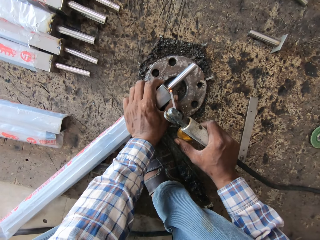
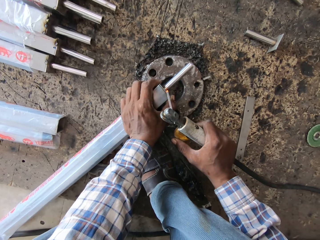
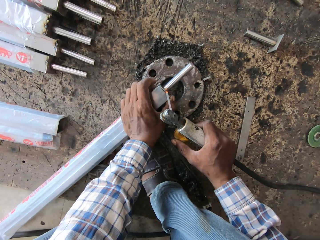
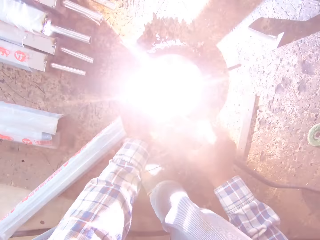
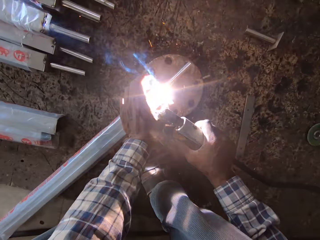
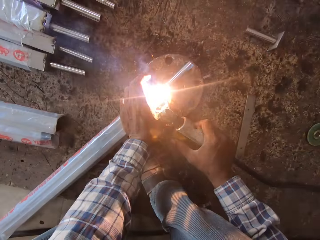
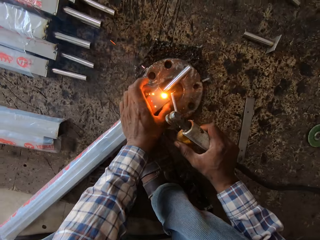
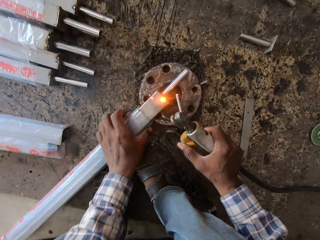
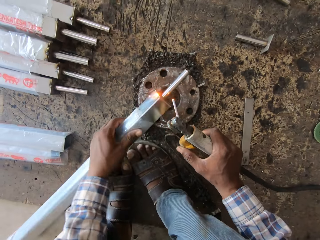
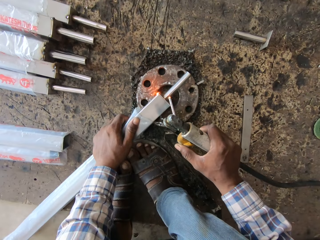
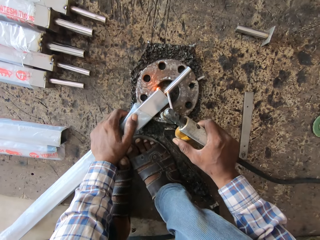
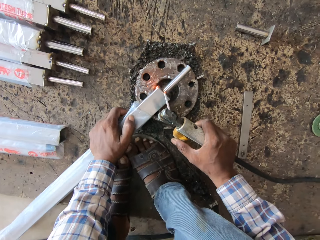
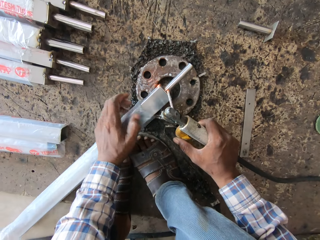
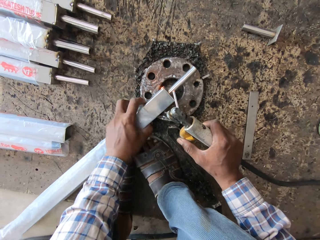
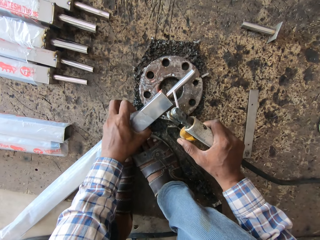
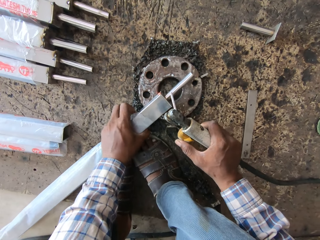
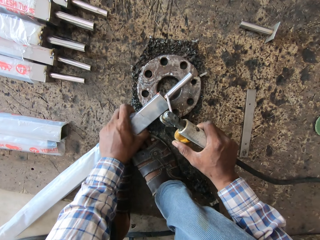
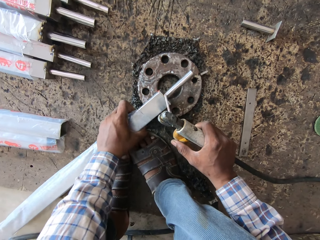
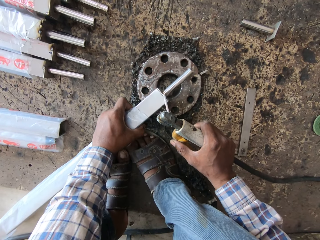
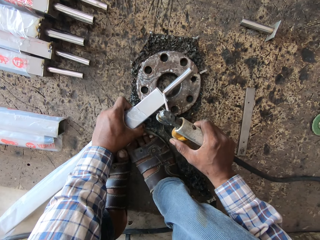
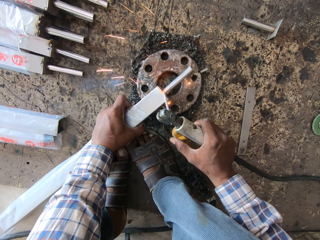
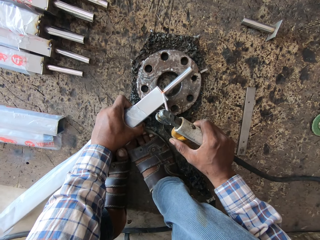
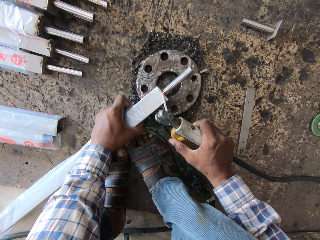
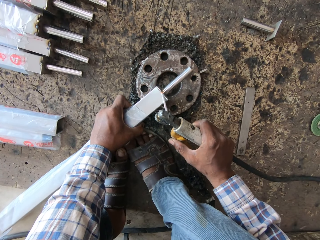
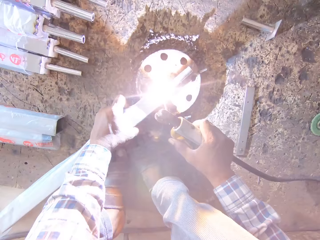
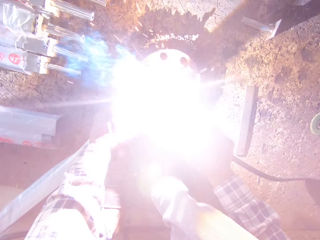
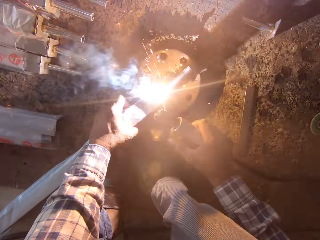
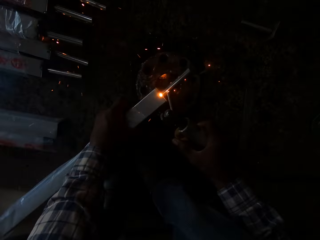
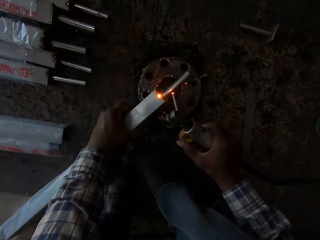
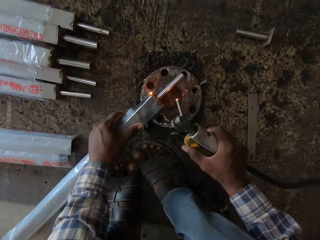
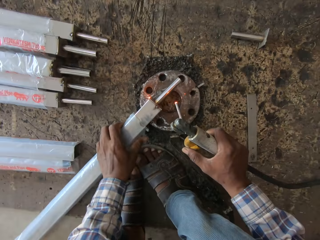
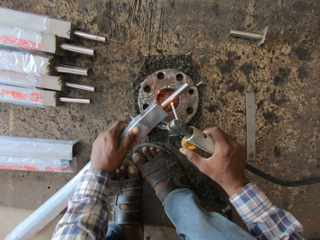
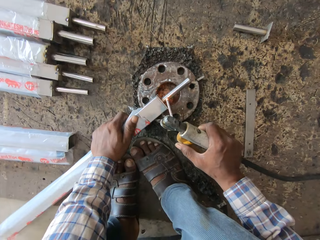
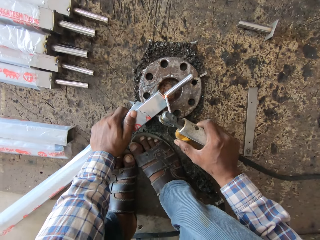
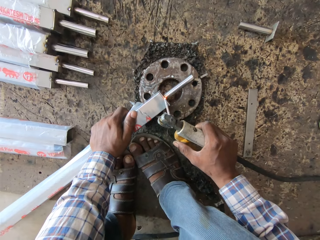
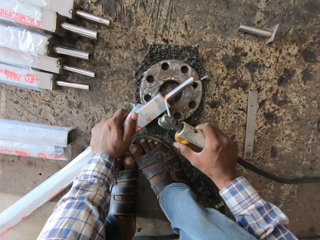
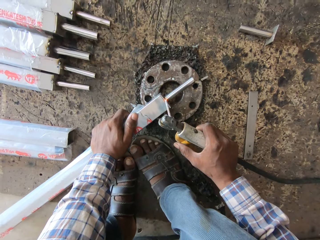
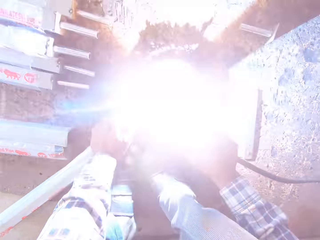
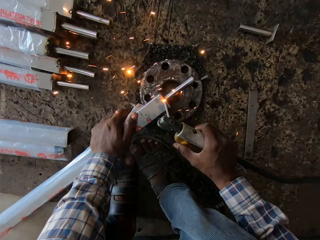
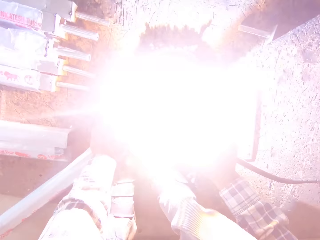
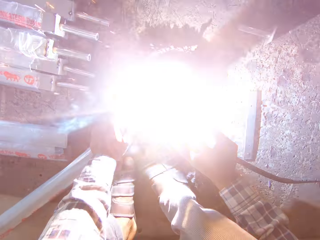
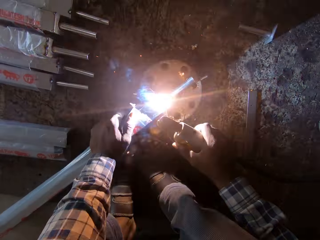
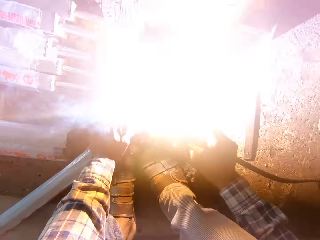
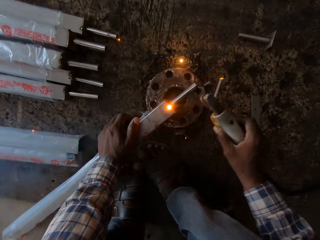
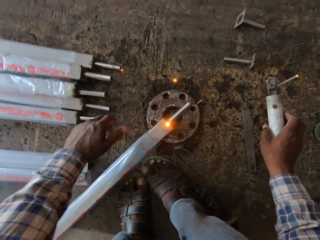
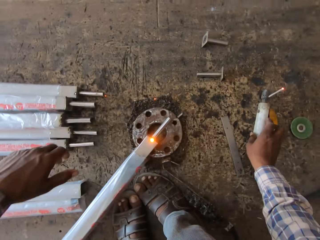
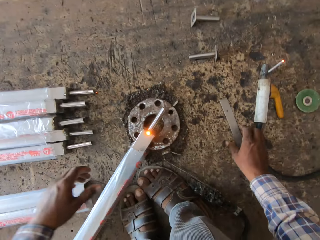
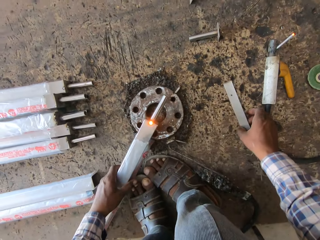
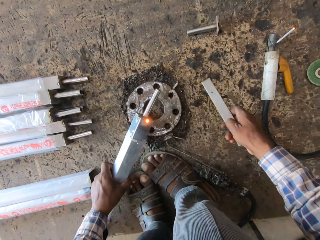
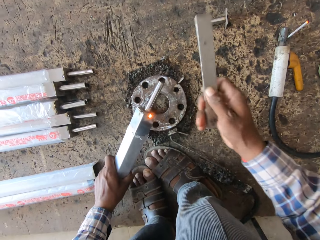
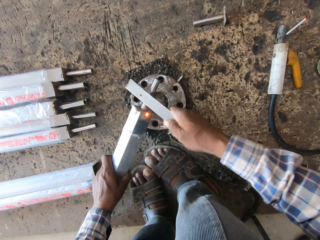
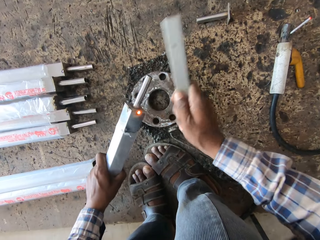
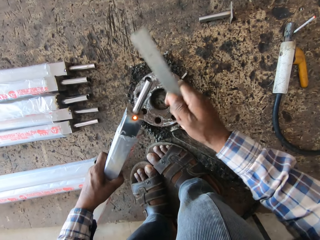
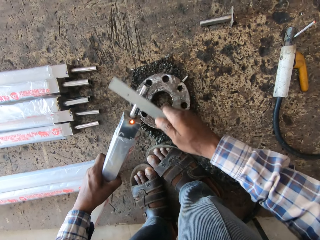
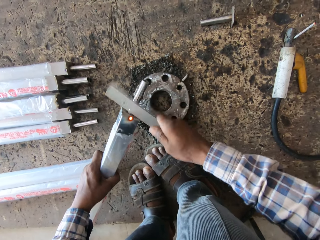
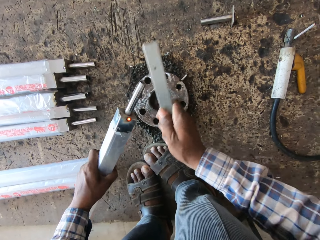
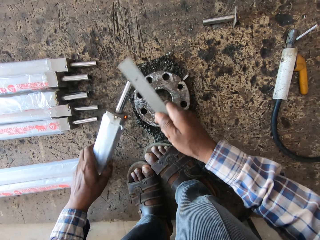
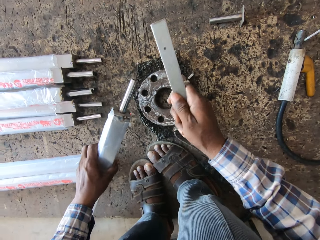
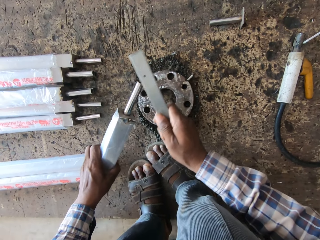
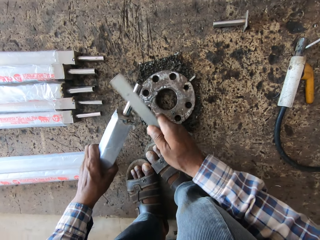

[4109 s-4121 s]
The camera wearer turns the square pipe with his left hand. He welds the square pipe in his left hand with the electrode holder in his right hand. He turns the square pipe with his left hand. He welds the square pipe in his left hand with the electrode holder in his right hand. He drops the electrode holder on the board with his right hand. He holds the square pipe with his left hand. He picks up the metal strip from the board with his right hand. He hits the square pipe in his left hand with the metal strip in his right hand.

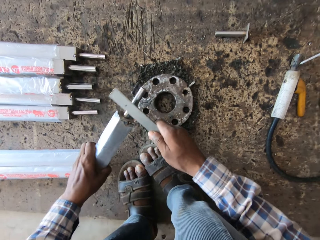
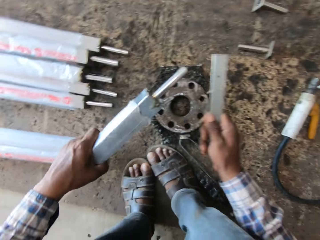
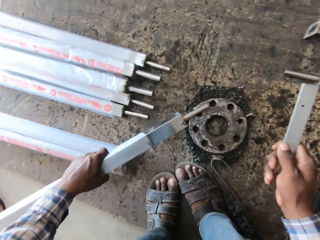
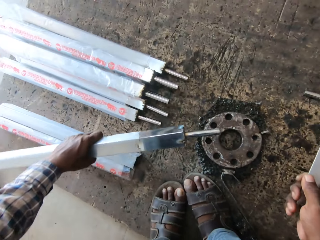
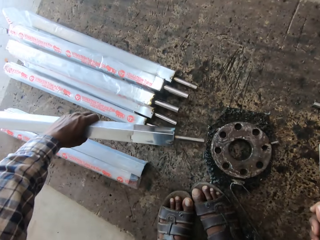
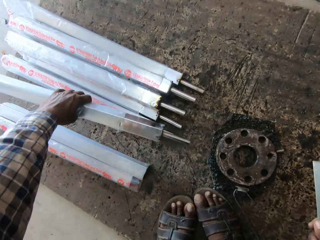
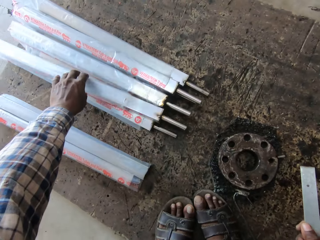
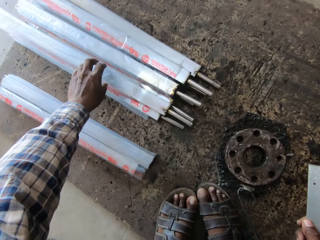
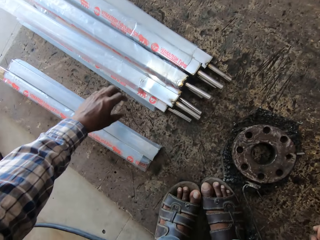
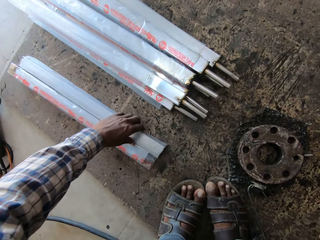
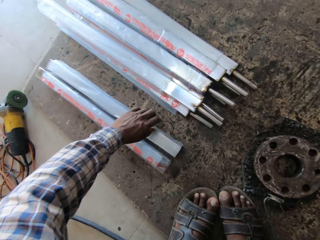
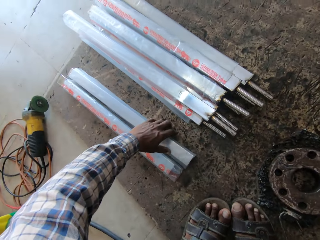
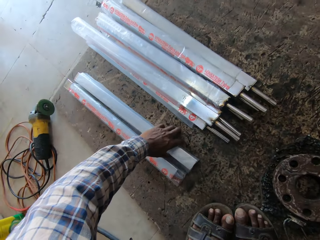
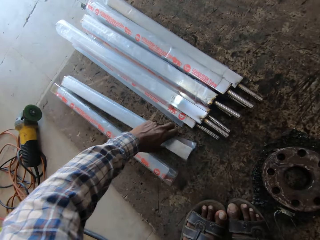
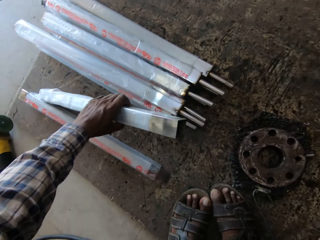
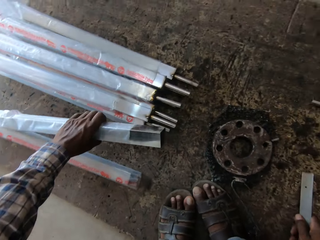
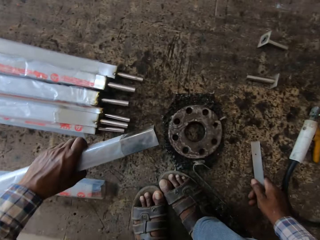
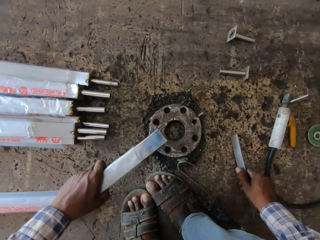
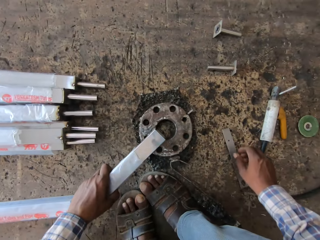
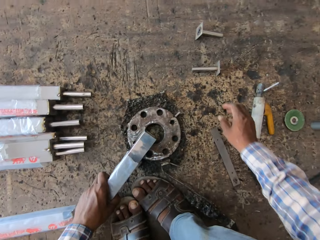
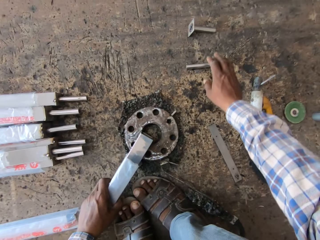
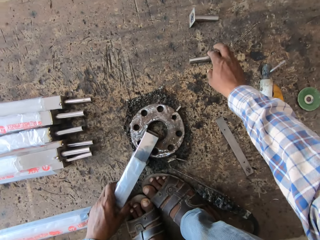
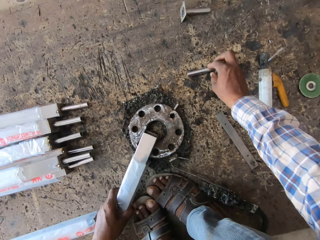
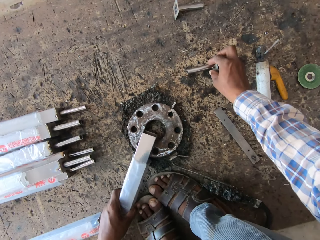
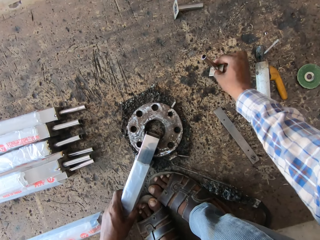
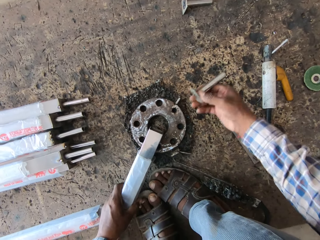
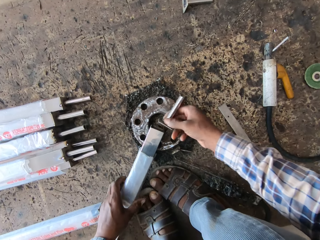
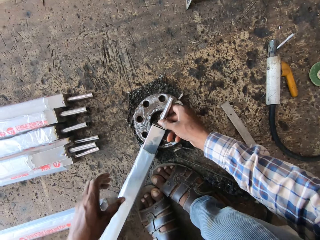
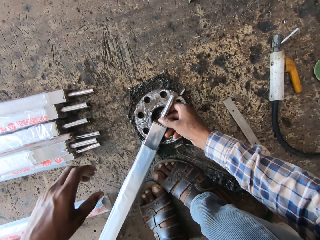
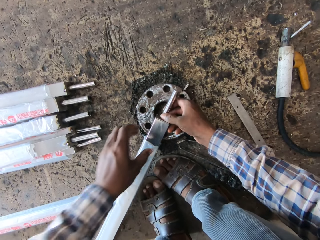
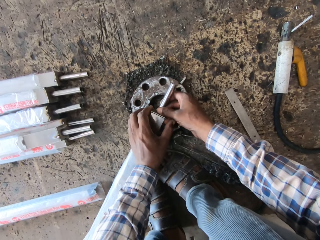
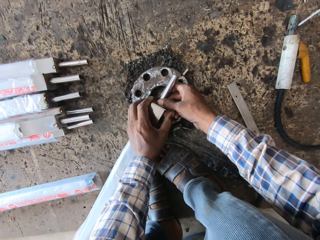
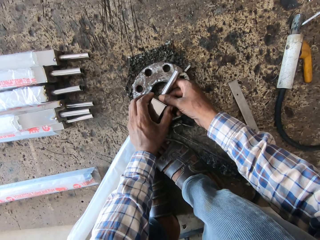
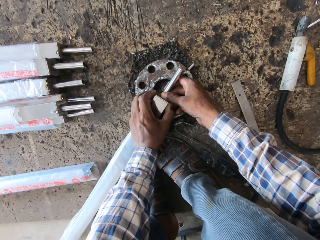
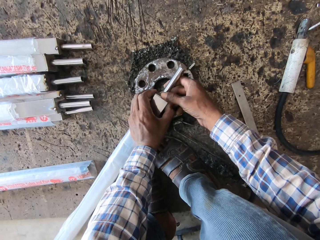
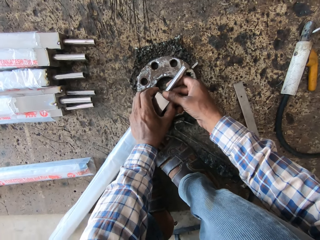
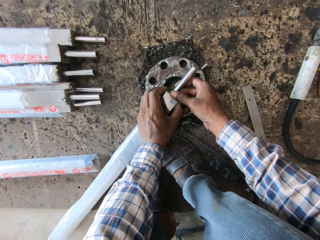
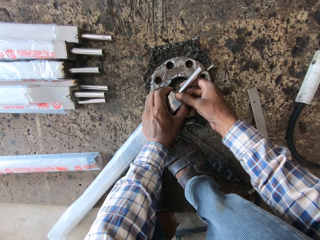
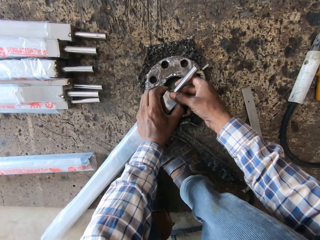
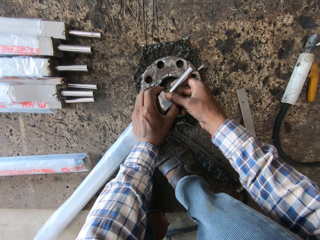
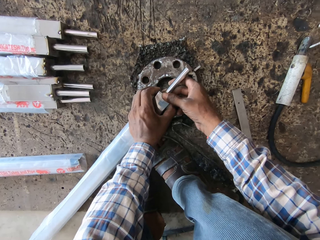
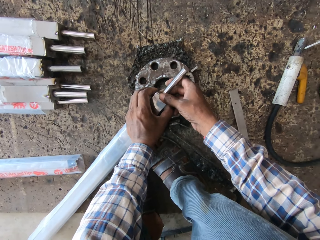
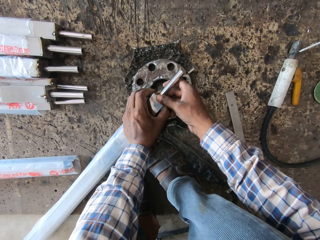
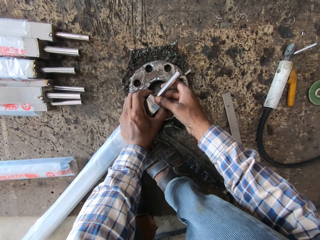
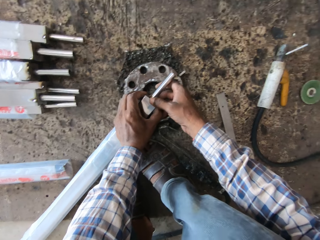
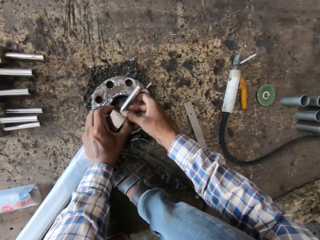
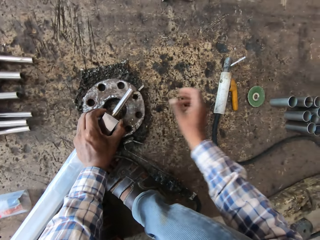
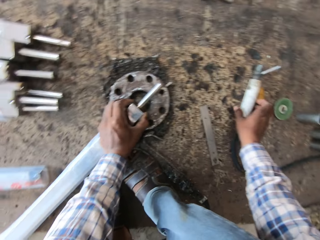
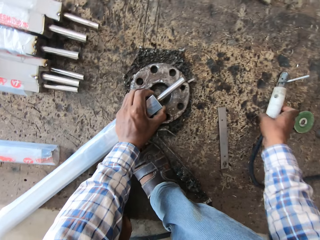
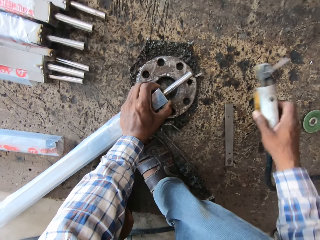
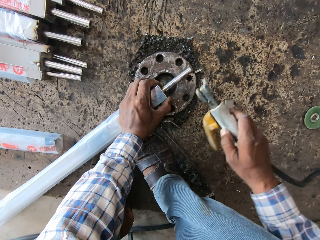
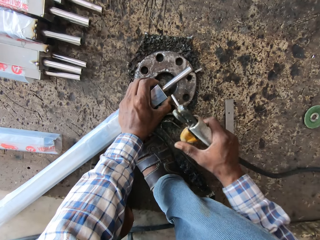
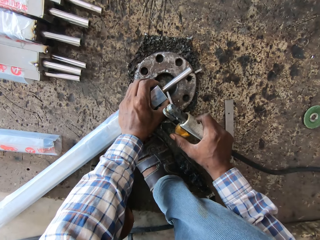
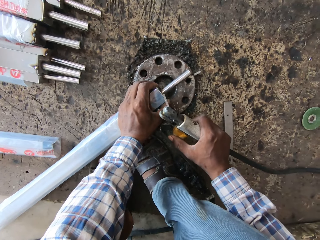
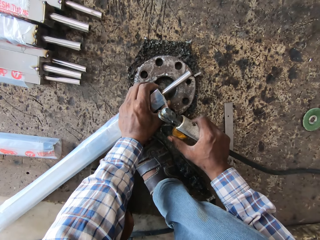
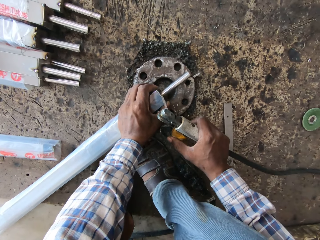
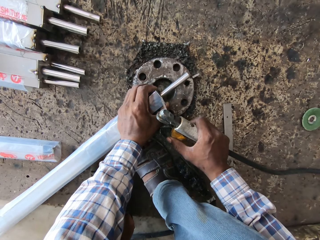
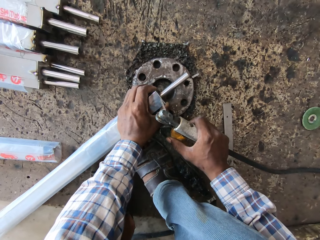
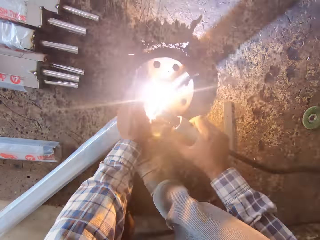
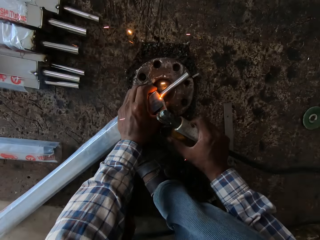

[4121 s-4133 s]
The camera wearer places the square pipe on the board with his left hand. He picks up a square pipe from the board with his left hand. He pulls down the wrapper. He drops the metal bar. He places the square pipe on the flange with his left hand. He picks up a metal pipe from the board with his right hand. He joins the metals. He places the metal pipe on the square pipe with his right hand. He holds the metal pipe to the square pipe with both hands. He holds the metal pipe to the square pipe with his left hand. He picks up the electrode holder from the board with his right hand. He welds the metal pipe to the square pipe with the electrode holder in his right hand.
